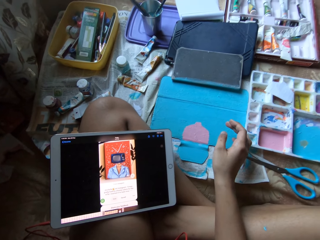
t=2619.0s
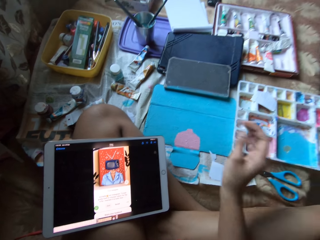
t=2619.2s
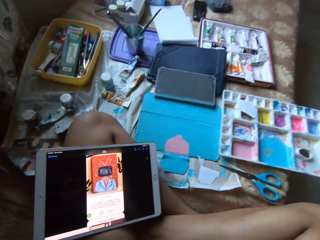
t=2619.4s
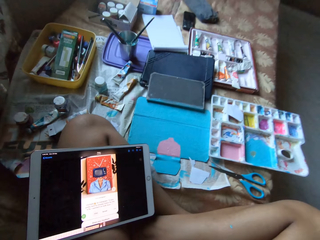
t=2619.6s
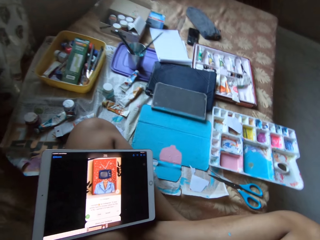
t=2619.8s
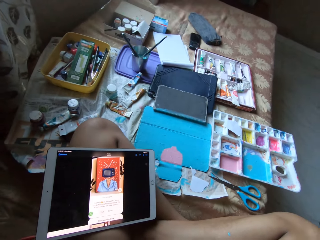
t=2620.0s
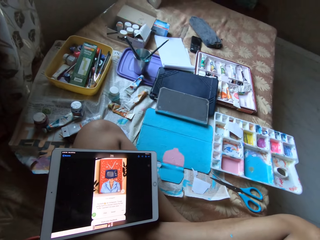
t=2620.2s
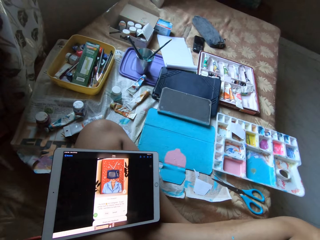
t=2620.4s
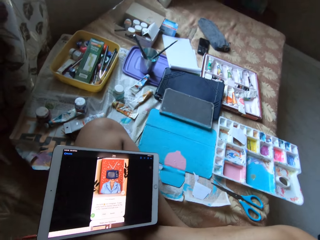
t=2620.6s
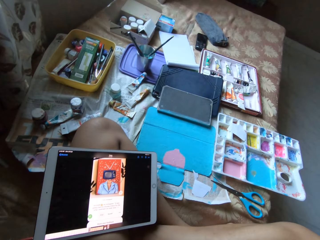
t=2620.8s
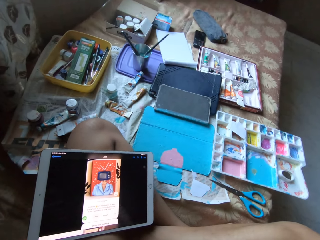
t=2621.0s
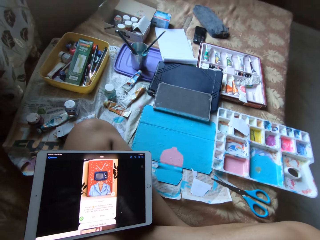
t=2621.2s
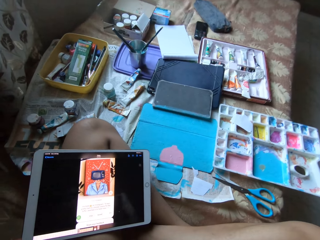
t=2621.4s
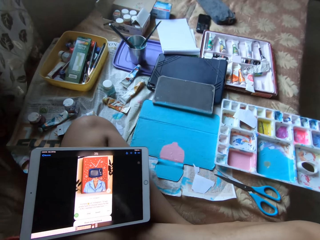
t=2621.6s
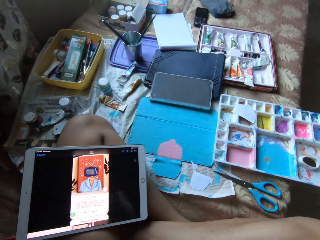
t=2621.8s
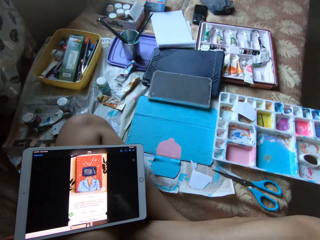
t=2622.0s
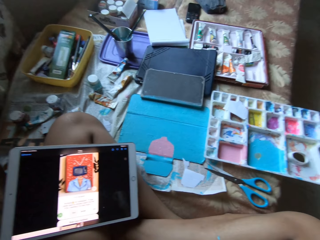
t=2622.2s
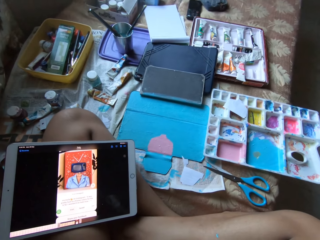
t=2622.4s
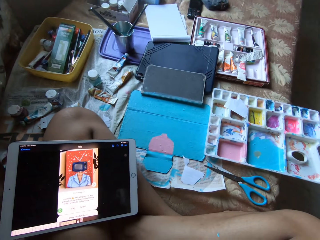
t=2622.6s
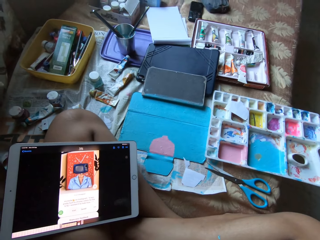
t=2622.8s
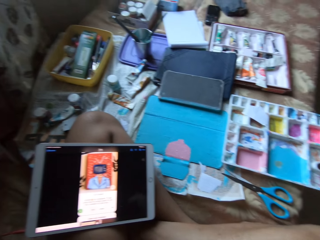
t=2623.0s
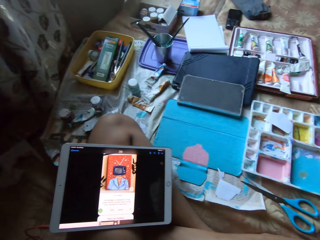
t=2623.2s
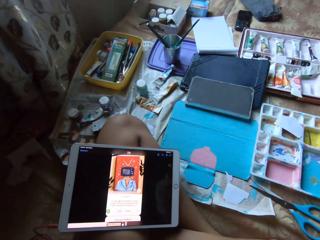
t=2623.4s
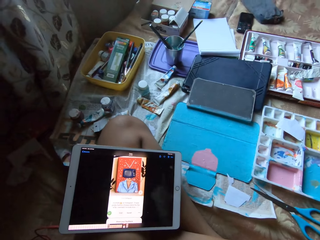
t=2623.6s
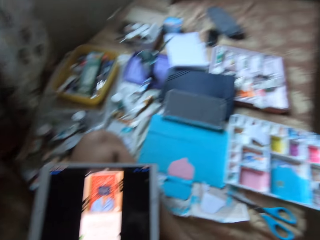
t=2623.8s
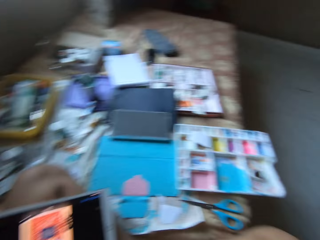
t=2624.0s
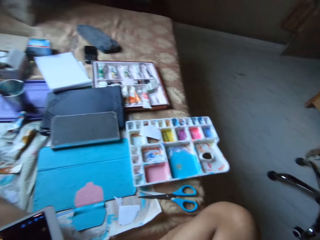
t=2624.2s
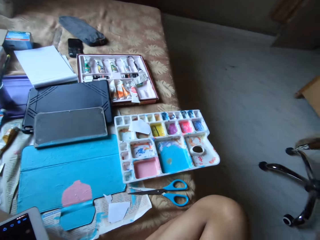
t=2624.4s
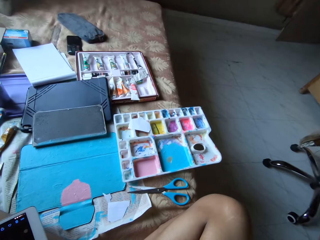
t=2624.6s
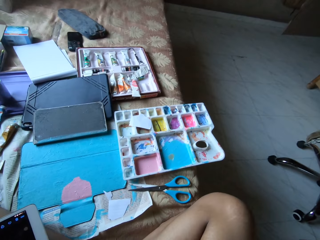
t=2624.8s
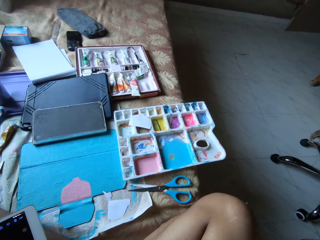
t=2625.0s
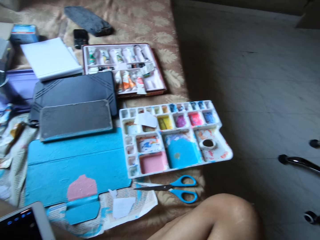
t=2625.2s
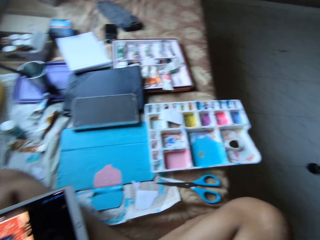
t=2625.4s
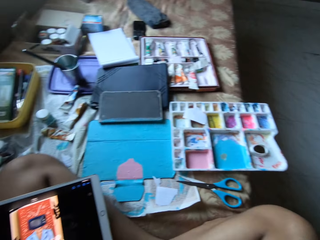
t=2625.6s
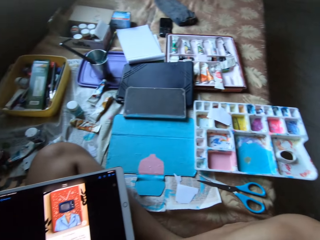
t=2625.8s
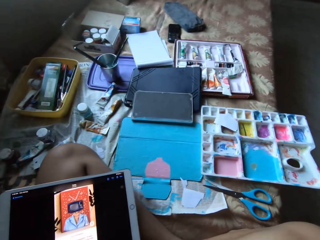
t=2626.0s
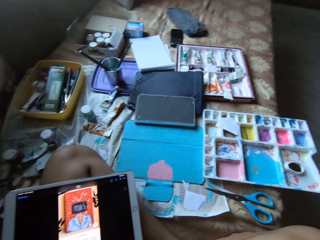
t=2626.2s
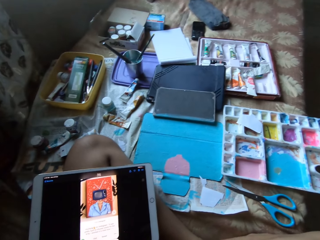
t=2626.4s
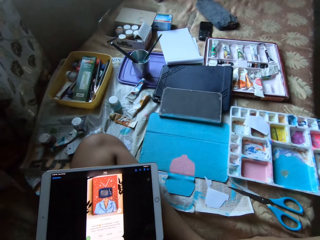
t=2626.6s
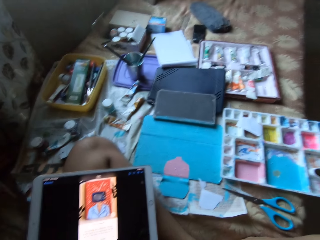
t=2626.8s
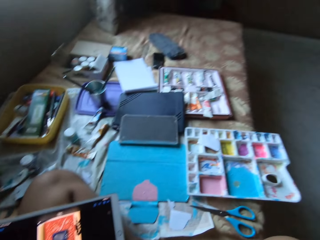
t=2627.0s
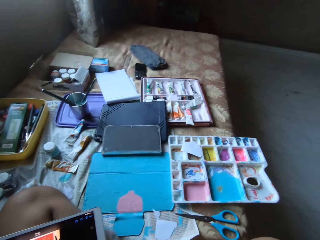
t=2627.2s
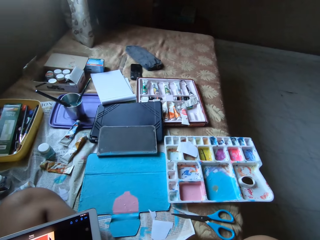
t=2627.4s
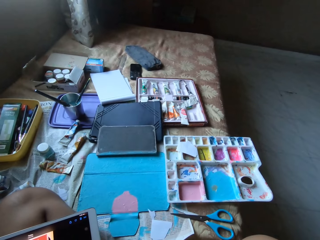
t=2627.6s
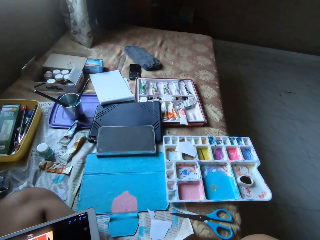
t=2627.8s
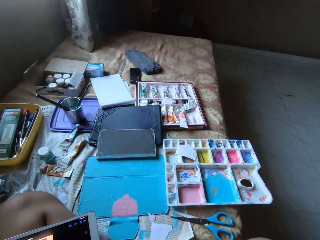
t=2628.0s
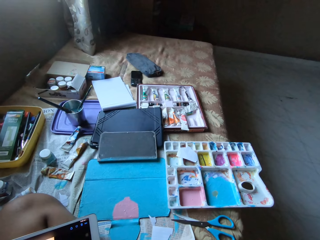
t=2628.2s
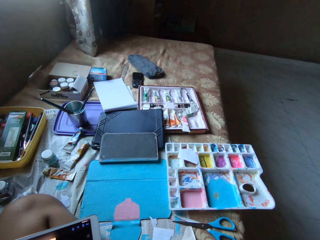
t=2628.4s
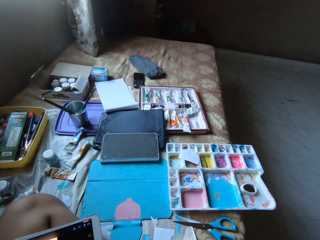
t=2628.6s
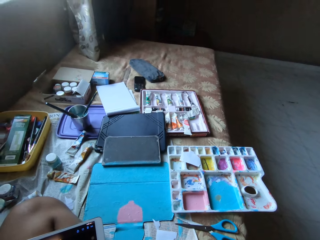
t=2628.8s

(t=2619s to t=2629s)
The camera wearer touches a camera on his head with his right hand.

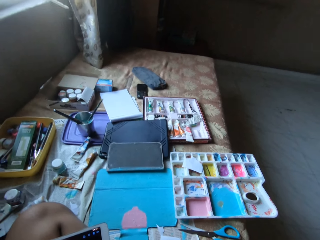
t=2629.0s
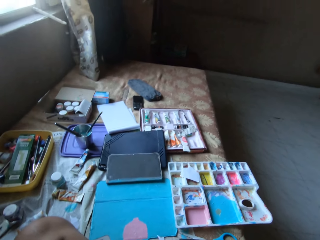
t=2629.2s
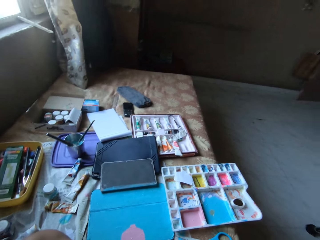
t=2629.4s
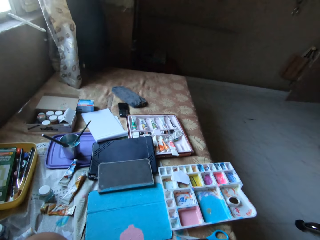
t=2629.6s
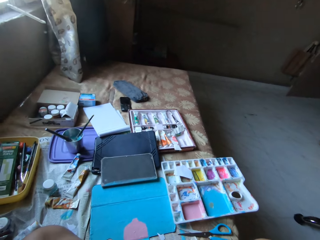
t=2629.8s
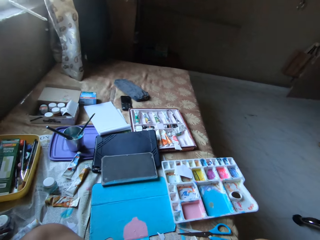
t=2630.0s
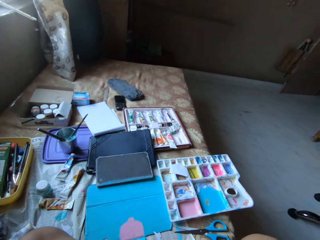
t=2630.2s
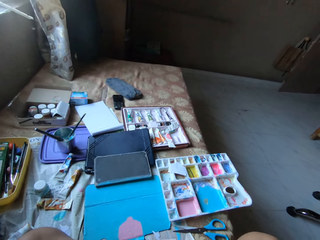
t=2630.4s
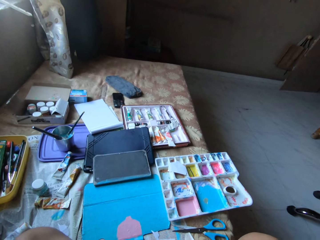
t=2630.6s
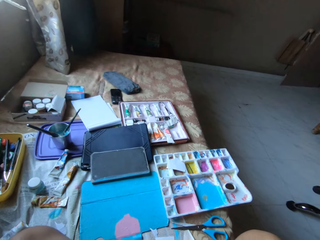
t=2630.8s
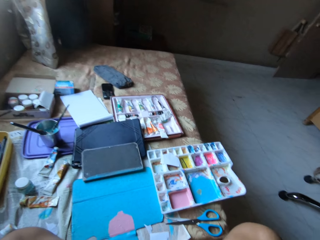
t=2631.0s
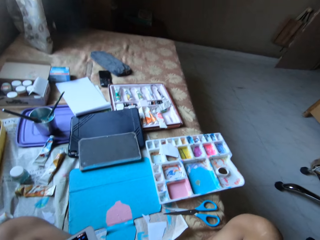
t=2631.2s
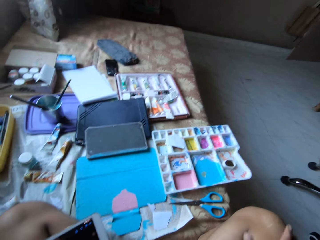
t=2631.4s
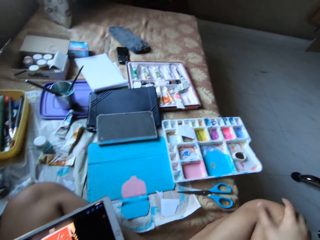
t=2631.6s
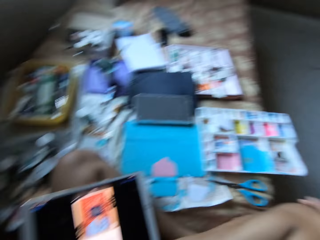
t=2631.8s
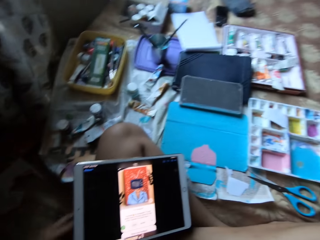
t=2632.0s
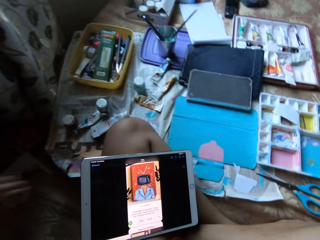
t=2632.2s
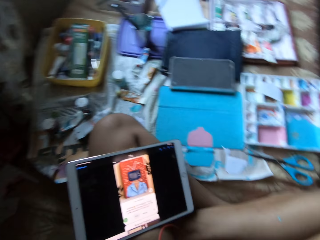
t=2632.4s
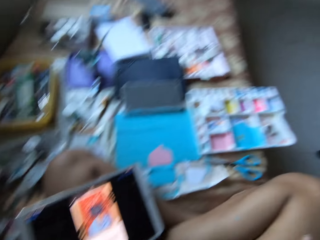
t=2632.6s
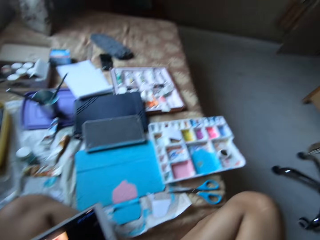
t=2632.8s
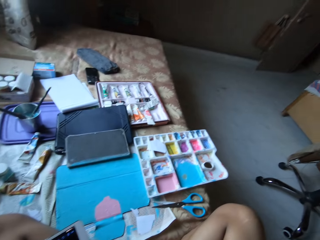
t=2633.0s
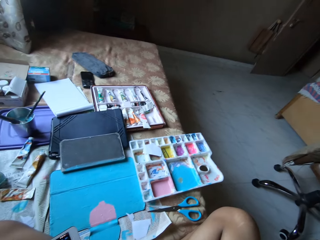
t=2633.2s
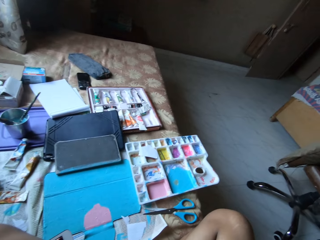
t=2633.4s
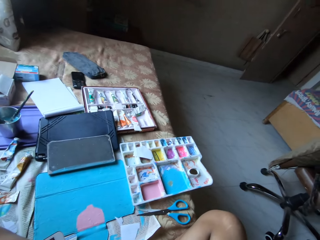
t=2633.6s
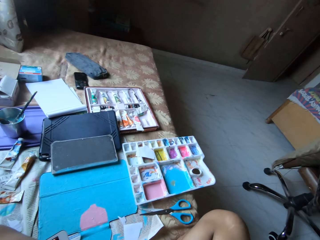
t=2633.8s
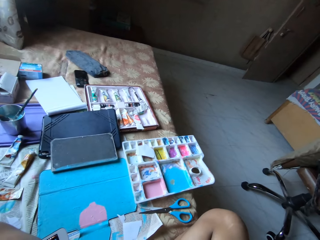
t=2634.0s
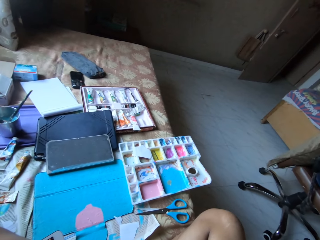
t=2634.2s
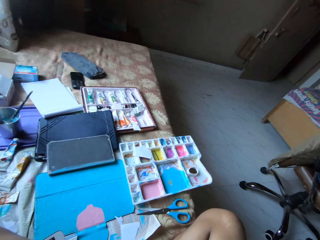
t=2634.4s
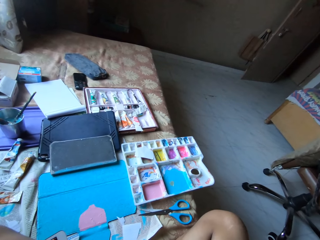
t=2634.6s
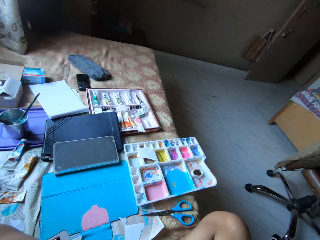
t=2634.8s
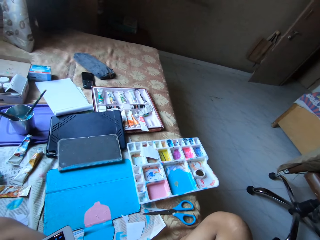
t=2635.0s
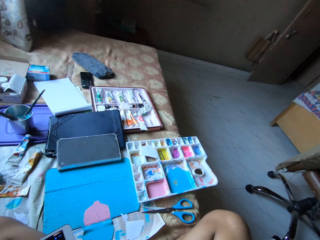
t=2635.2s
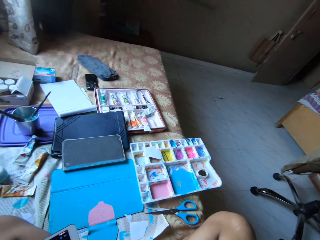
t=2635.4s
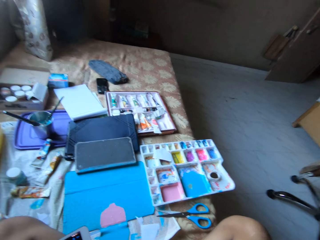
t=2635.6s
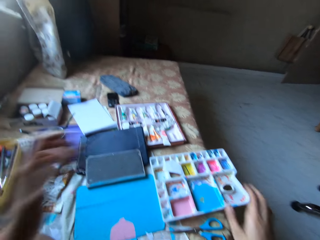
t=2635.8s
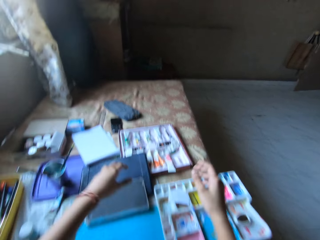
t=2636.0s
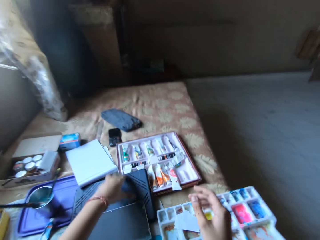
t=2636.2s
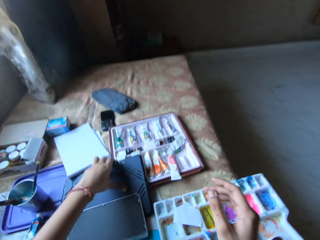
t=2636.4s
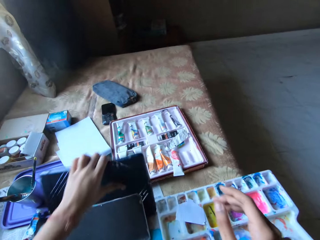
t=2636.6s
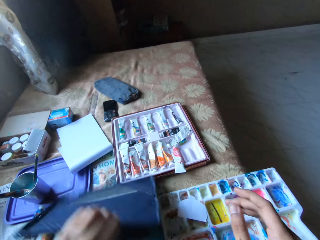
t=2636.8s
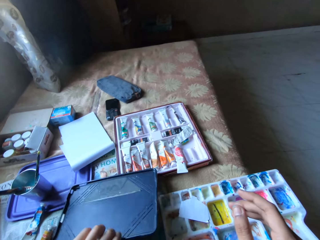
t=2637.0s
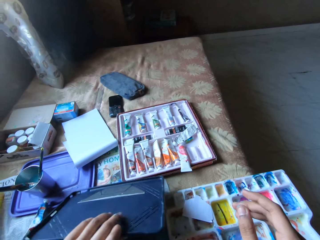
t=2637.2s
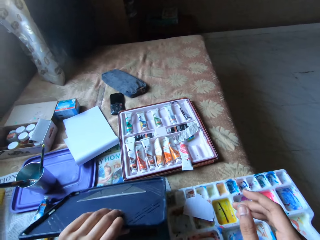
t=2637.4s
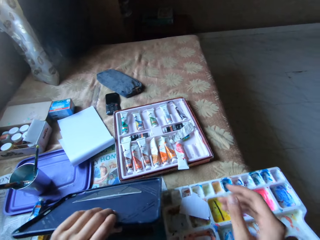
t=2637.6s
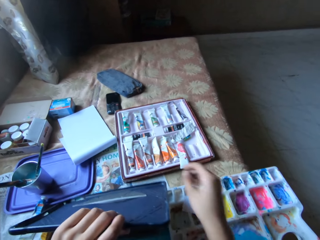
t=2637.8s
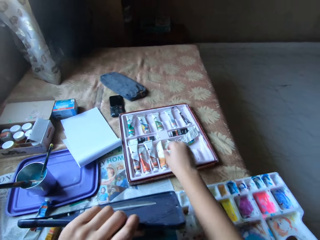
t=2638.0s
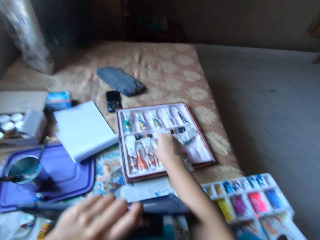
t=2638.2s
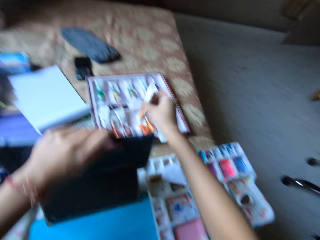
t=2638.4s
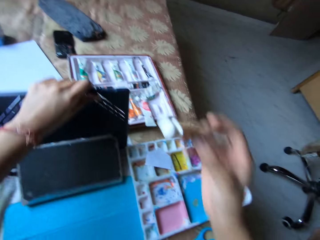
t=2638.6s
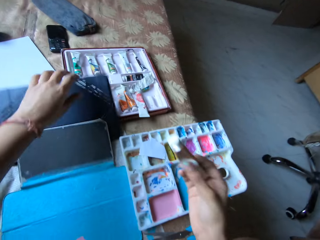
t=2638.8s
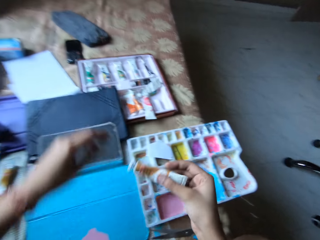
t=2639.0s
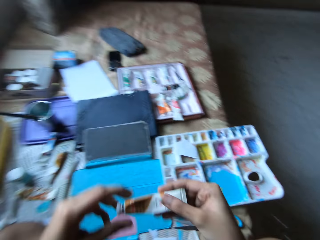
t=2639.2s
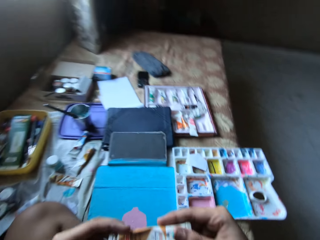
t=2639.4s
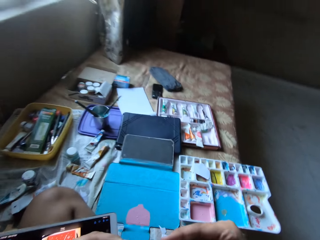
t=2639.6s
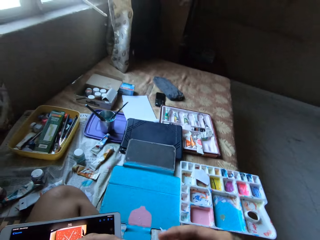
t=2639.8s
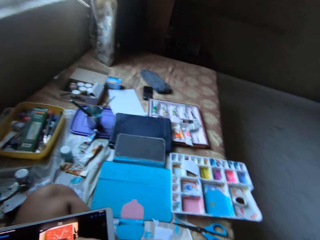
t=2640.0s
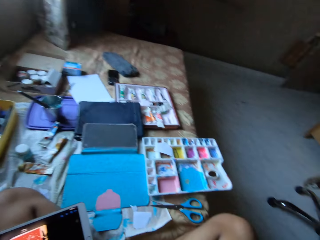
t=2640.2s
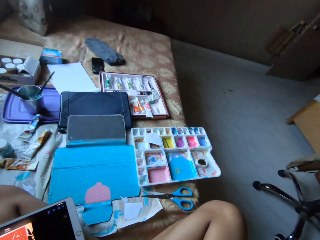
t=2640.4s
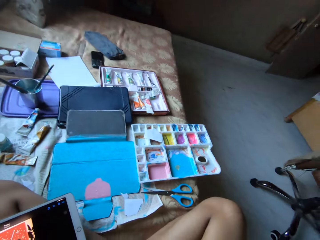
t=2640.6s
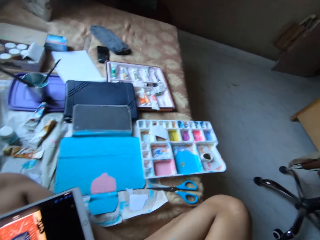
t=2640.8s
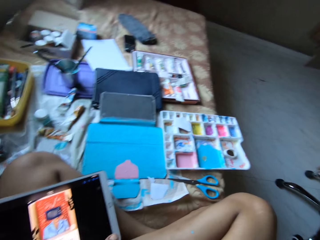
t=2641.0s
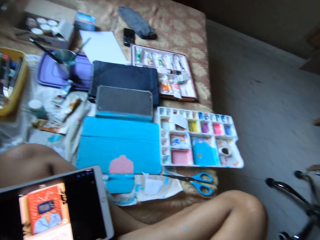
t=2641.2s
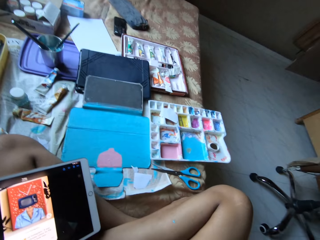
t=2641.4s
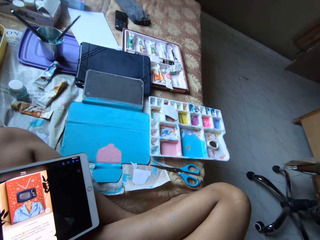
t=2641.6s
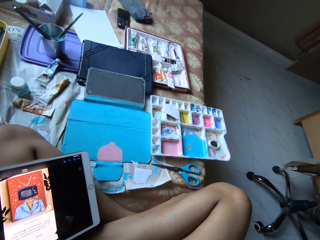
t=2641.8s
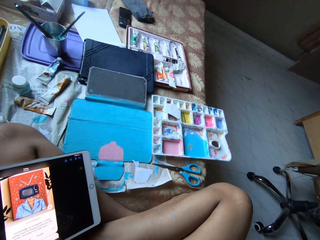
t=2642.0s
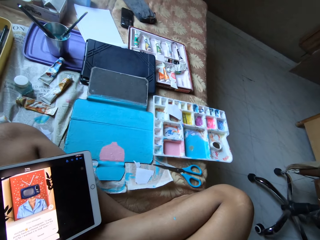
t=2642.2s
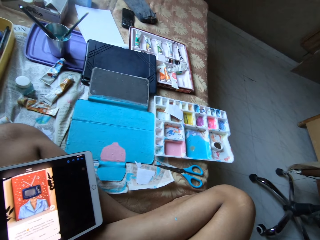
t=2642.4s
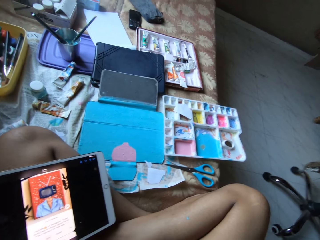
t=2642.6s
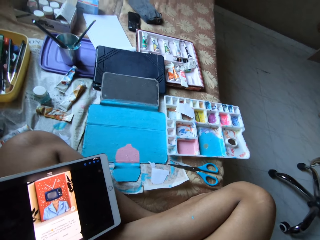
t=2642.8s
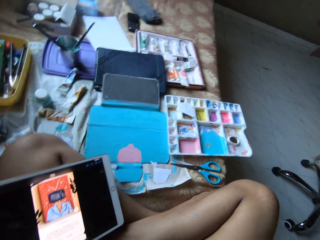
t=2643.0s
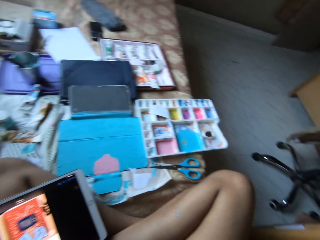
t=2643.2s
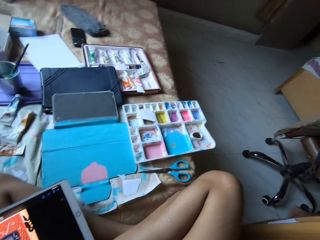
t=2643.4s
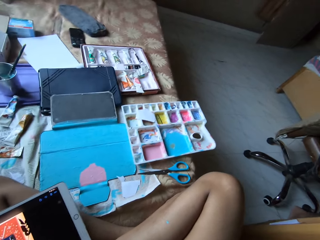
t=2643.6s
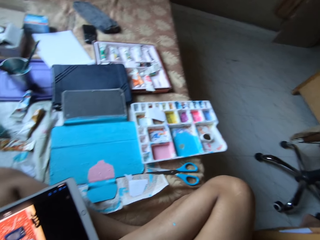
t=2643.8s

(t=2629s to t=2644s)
The camera wearer rubs his right leg with his right hand. He lifts a case or palette on the bed with his left hand. He picks up a glue or paint tube from a container on the bed with his right hand. He places the case in his left hand on the bed. He holds the glue with both hands. He stares at the paint tube in his hands.
